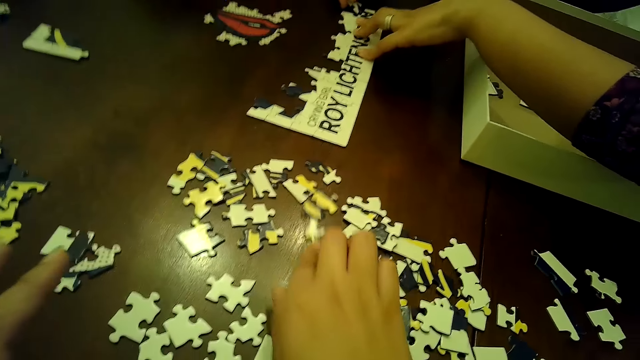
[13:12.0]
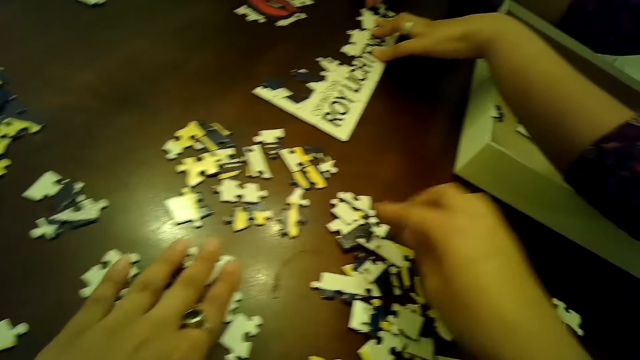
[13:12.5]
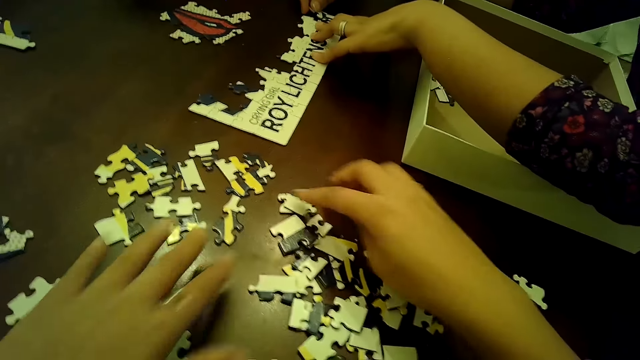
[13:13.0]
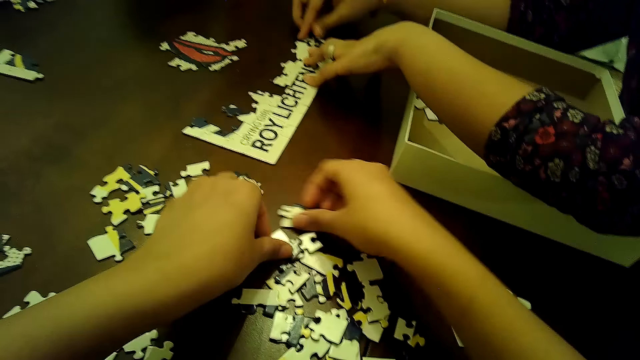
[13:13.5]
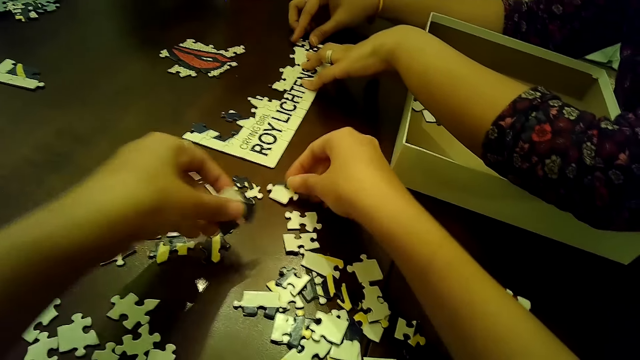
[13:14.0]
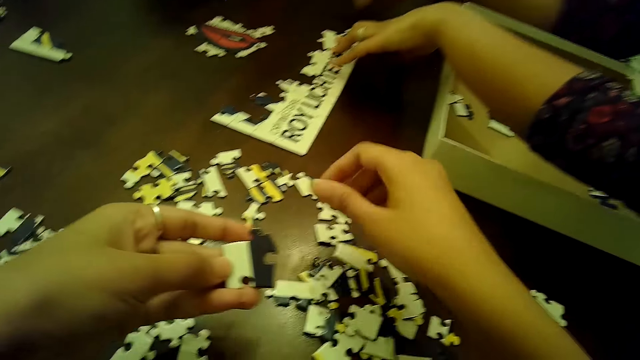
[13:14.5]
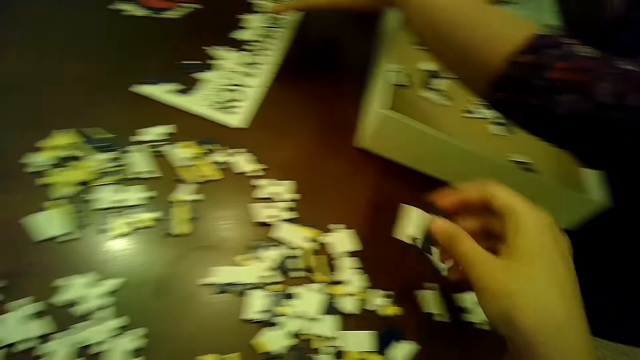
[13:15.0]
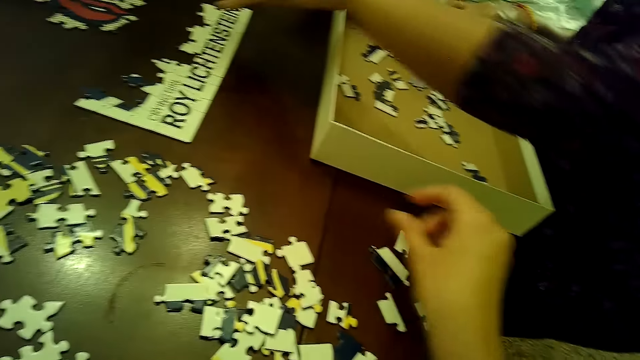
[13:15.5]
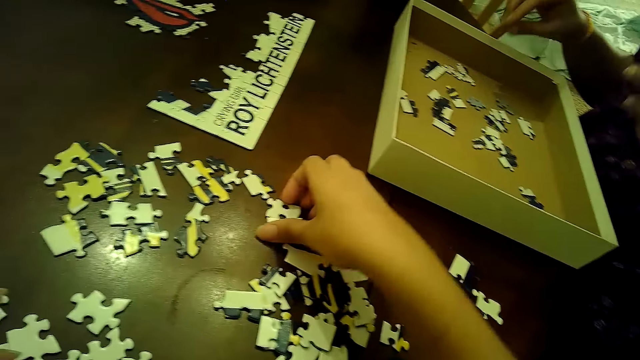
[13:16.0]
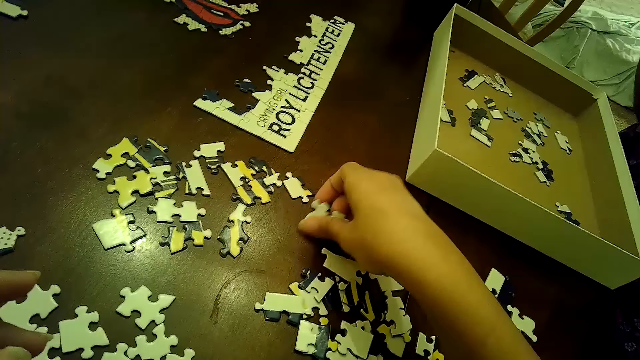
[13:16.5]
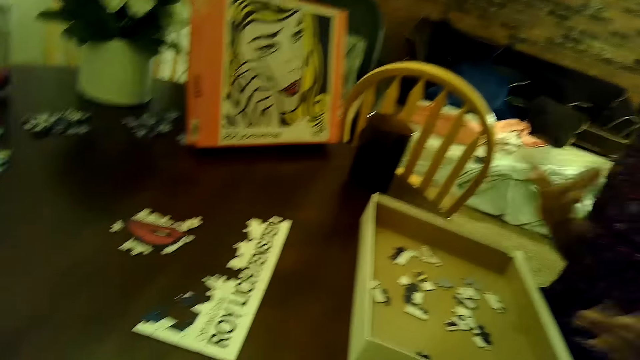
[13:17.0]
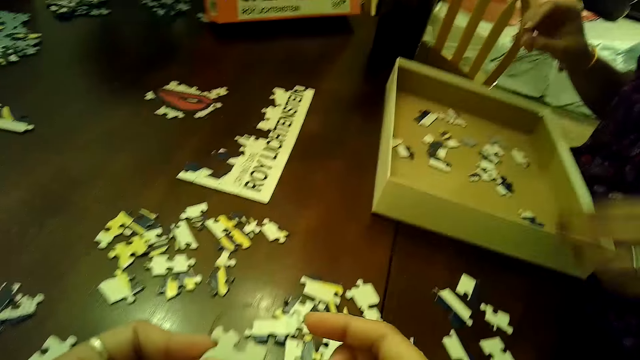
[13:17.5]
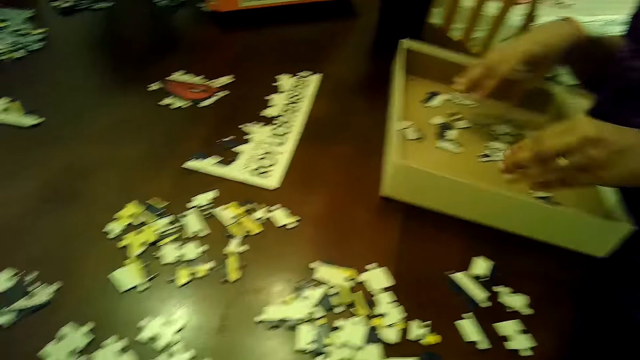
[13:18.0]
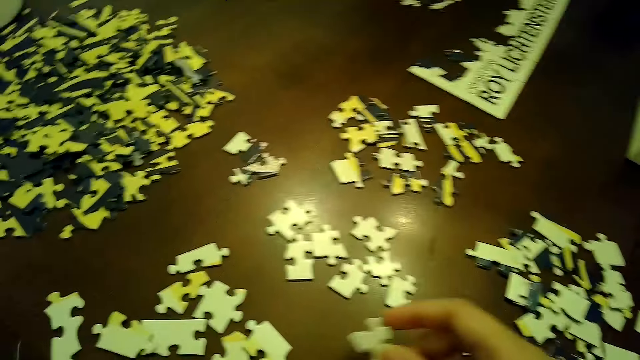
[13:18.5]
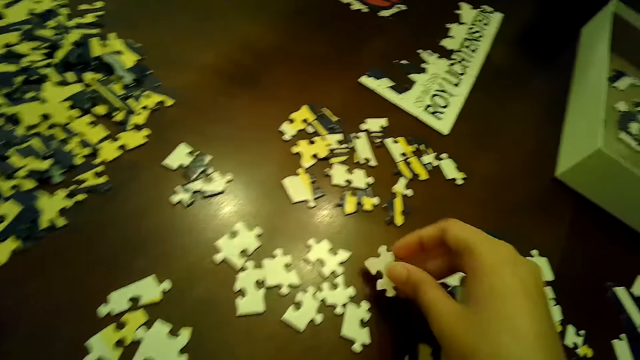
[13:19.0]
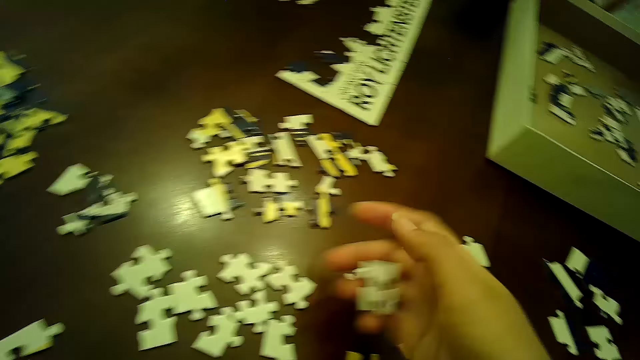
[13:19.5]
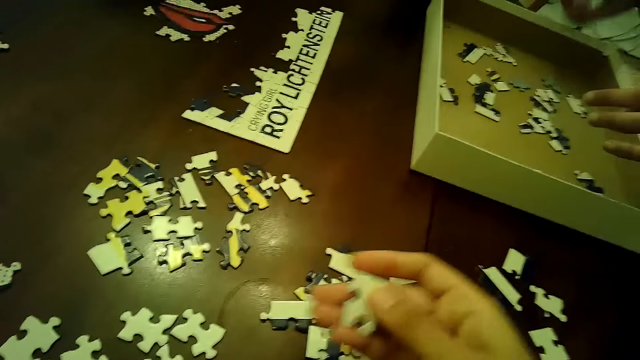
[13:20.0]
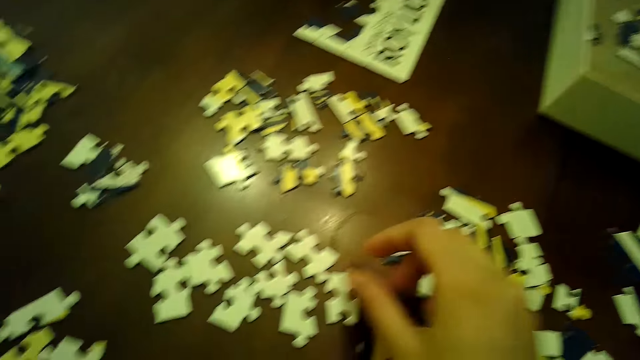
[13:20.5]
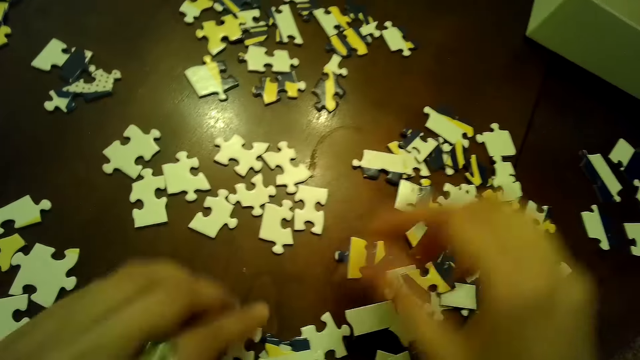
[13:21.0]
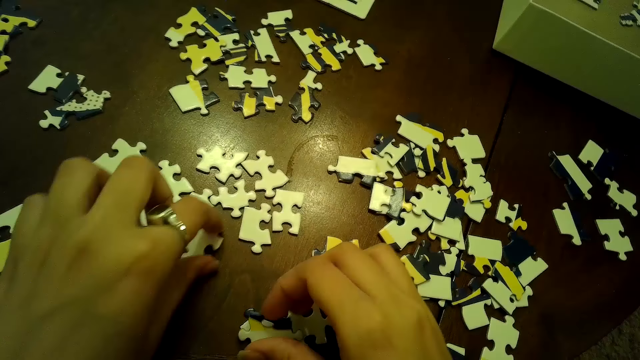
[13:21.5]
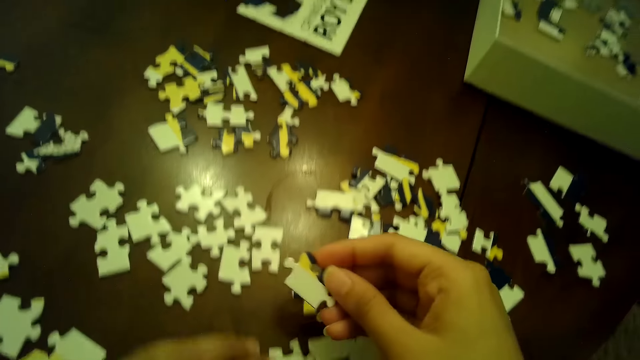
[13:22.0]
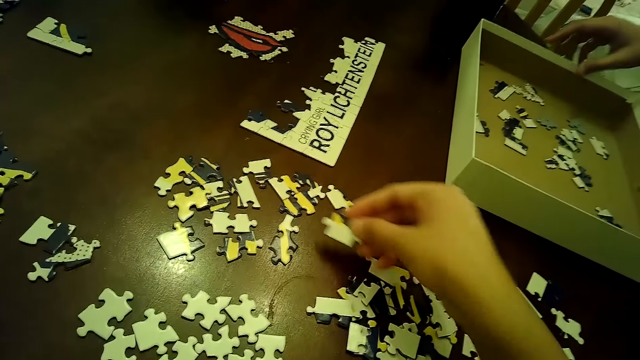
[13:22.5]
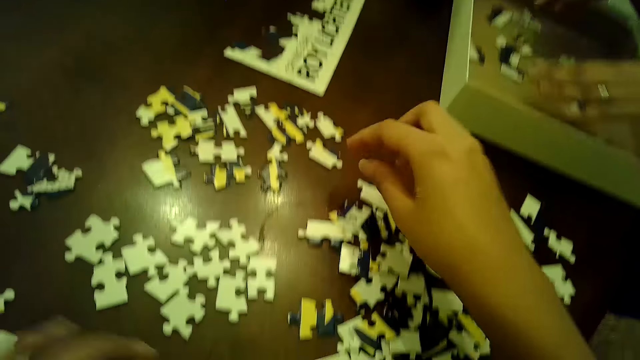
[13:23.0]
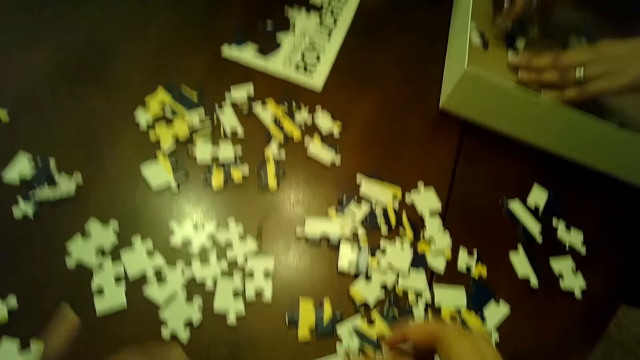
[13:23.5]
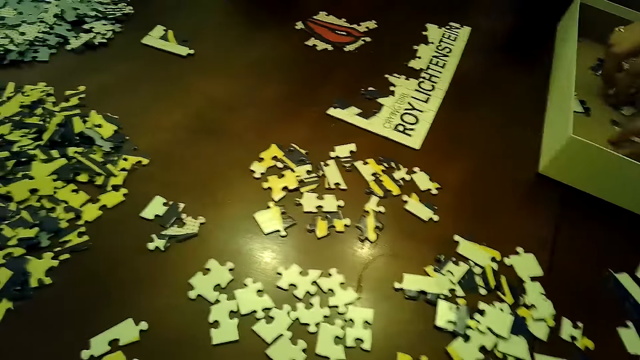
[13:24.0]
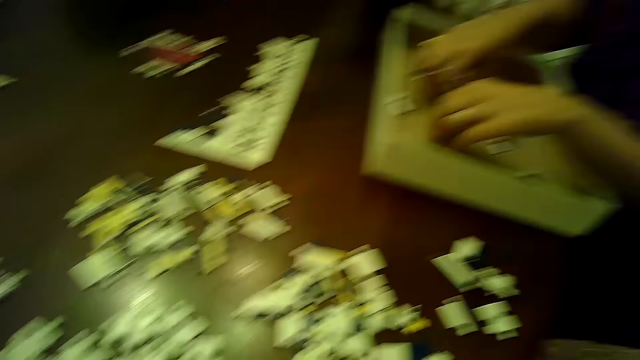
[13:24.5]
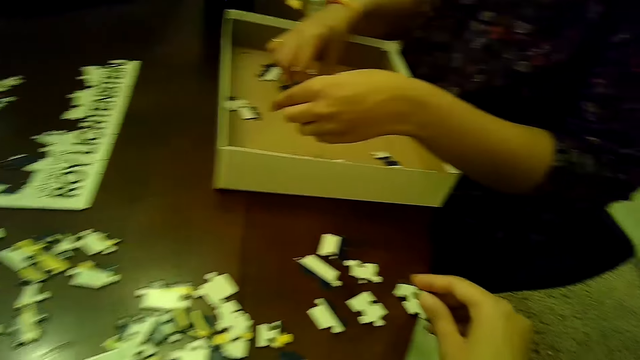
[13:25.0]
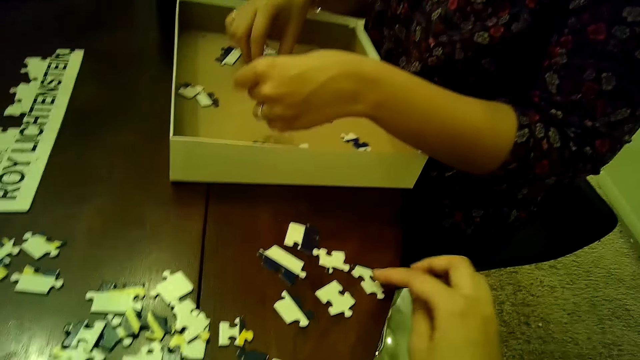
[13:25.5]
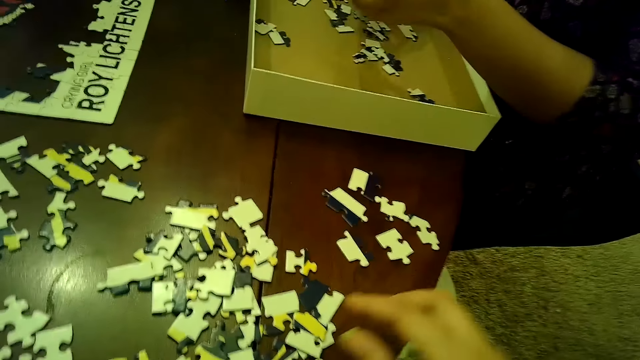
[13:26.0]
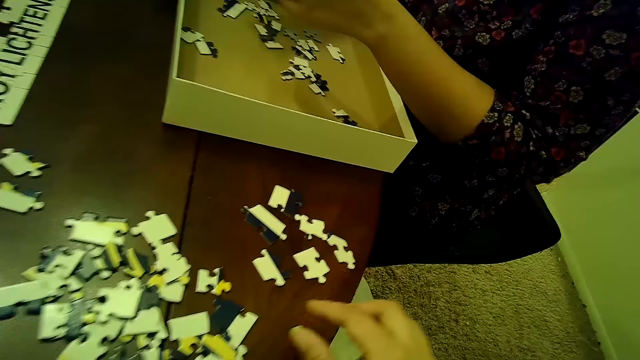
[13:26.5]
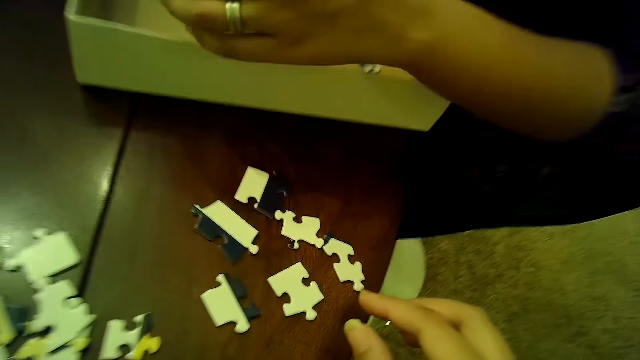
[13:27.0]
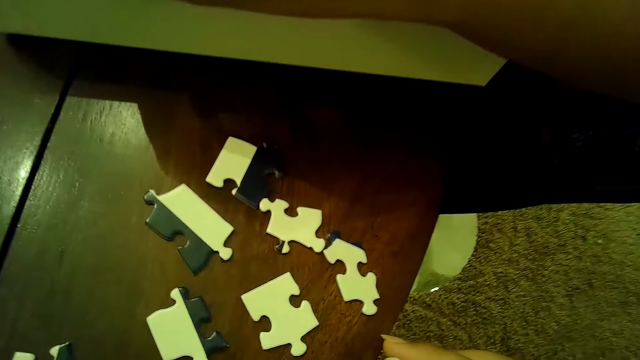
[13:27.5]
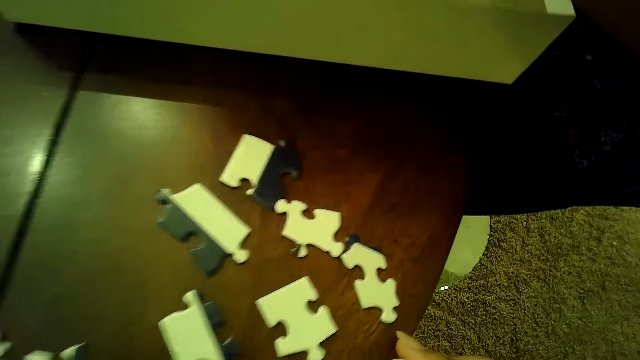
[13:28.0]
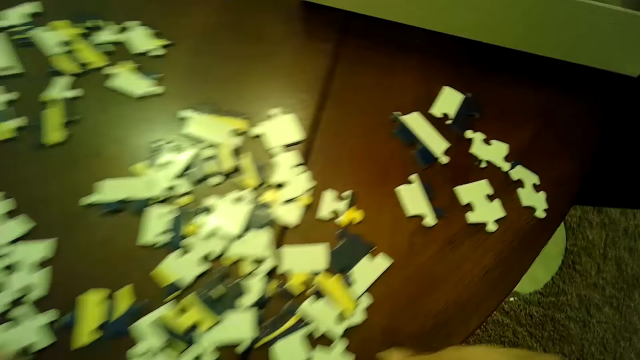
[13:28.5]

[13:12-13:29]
A woman fixes the puzzle piece into the puzzle tile on the table with both hands. The woman picks some puzzle pieces from the box with both hands.

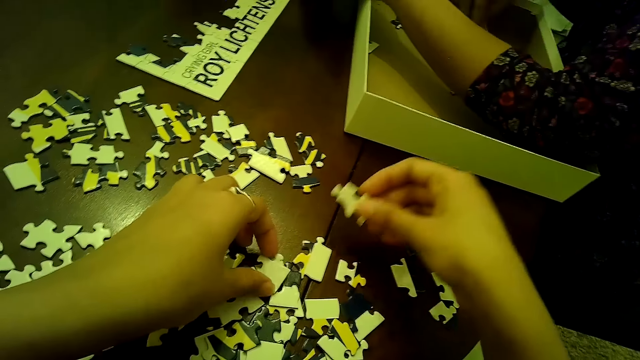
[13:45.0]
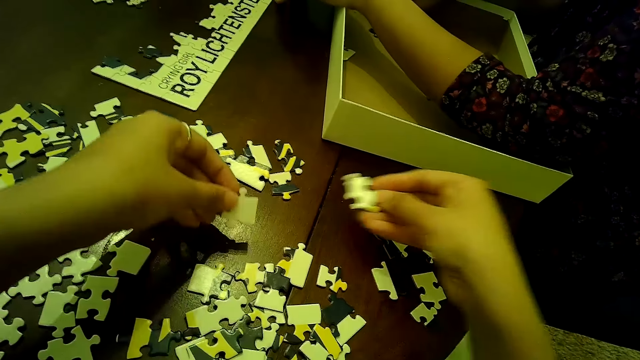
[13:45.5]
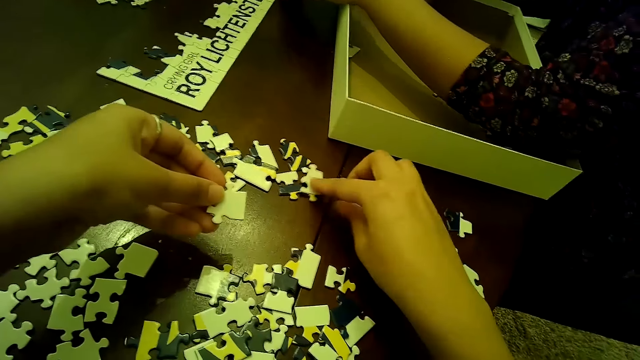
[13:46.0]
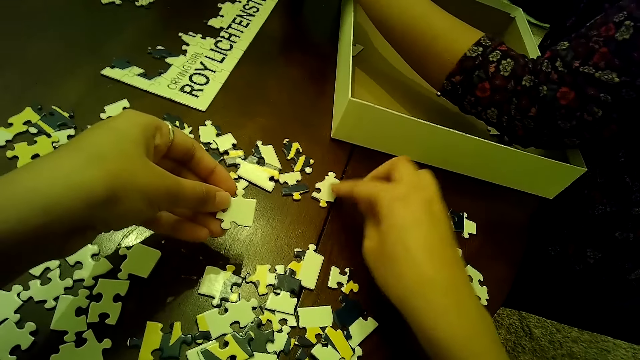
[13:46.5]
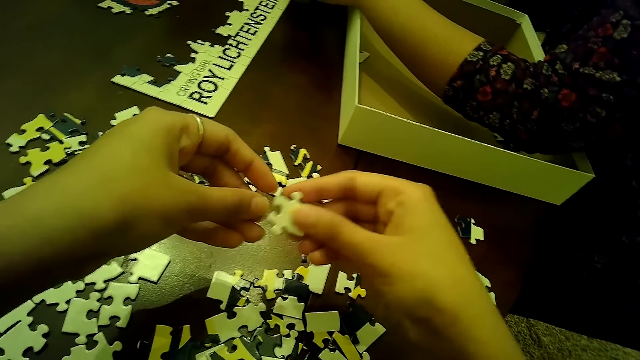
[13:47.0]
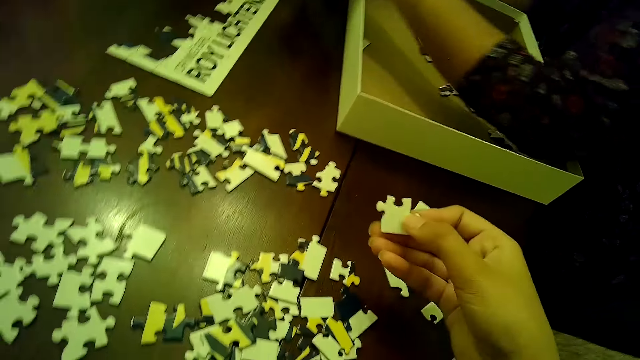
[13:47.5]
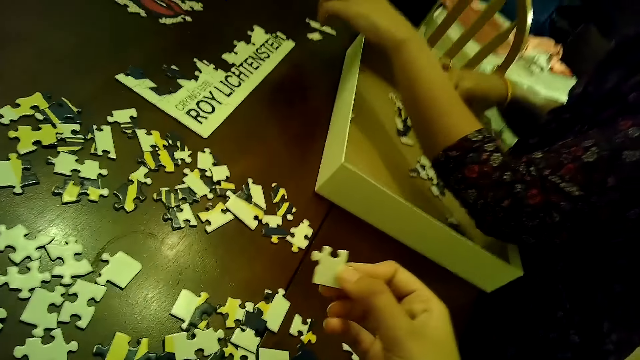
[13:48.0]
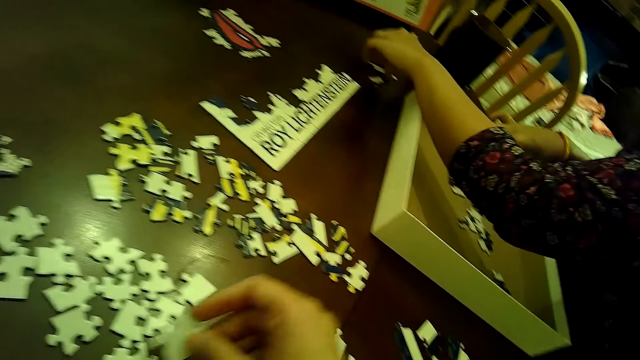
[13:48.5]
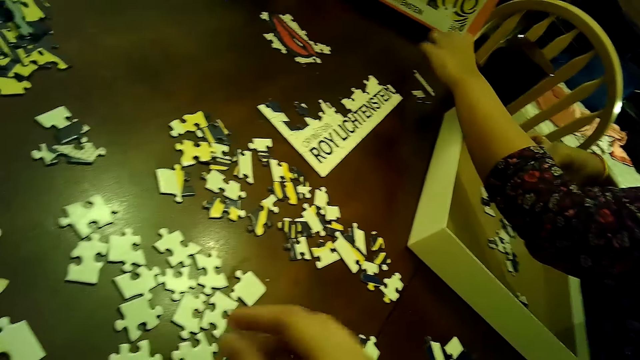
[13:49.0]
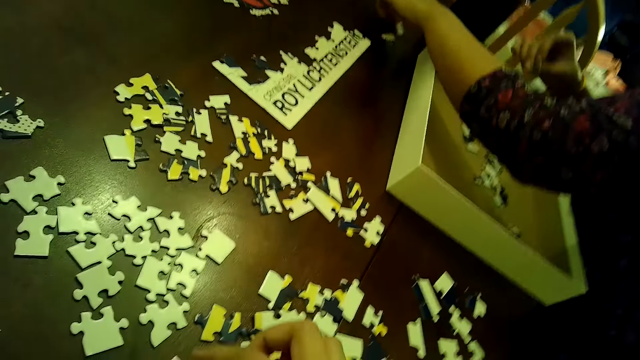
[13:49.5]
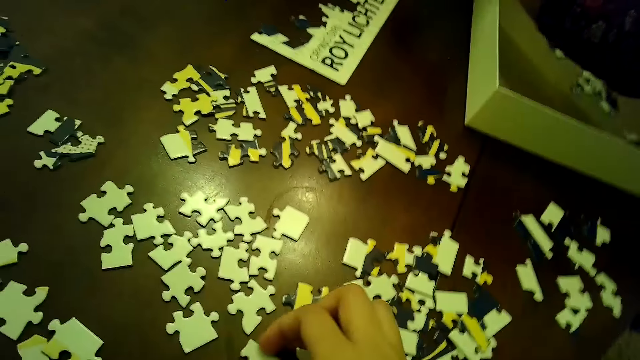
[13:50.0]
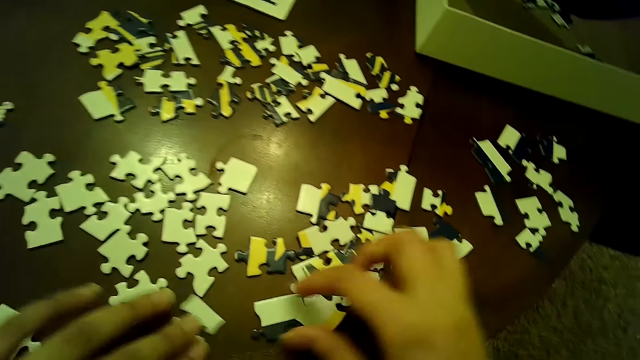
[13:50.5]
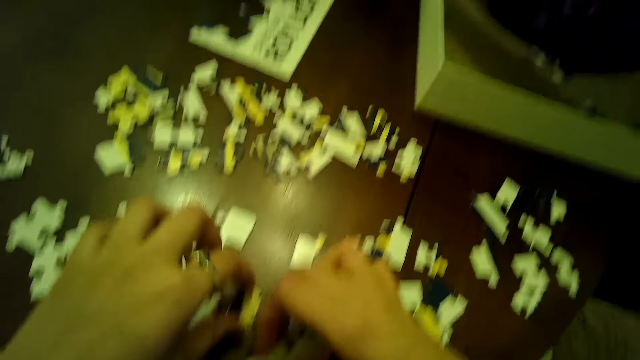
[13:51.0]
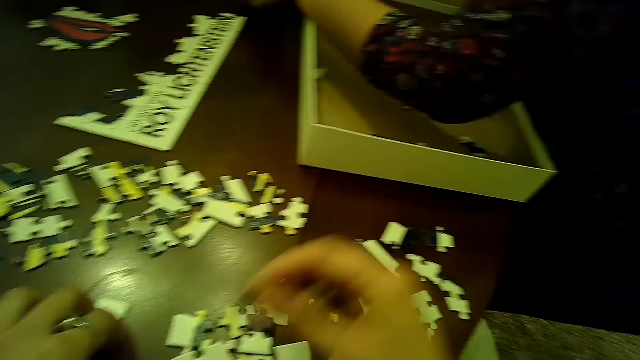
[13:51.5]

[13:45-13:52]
The camera wearer passes the puzzle piece from her left hand to her right hand. She drops the puzzle piece in her right hand on the table. A woman touches a puzzle tile on the table with her left hand. The camera wearer moves a puzzle piece with both hands. She transfers a puzzle piece from the table with her right hand.
